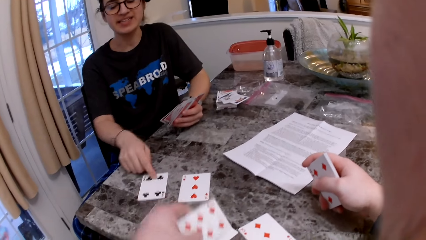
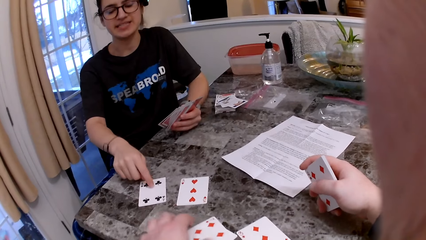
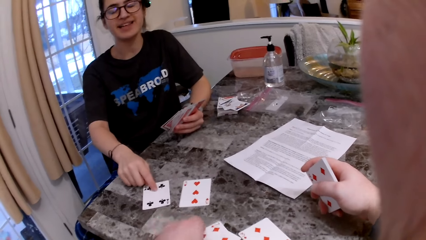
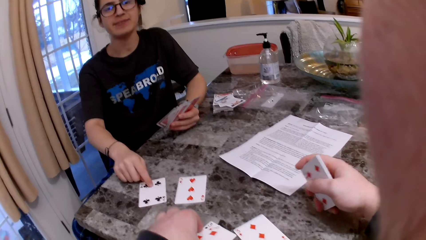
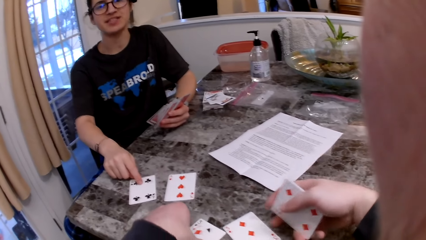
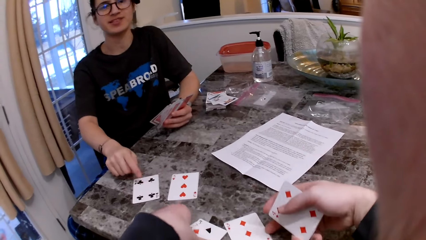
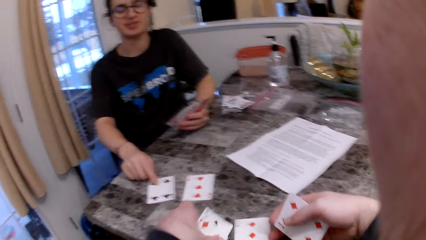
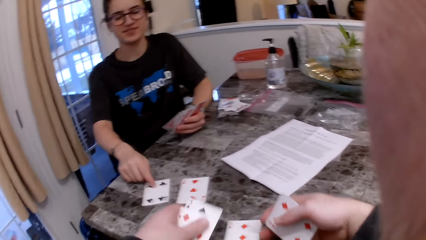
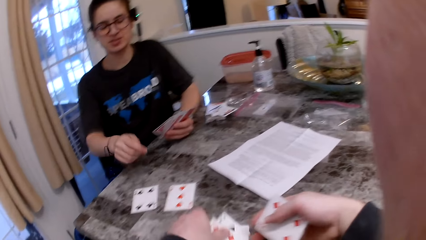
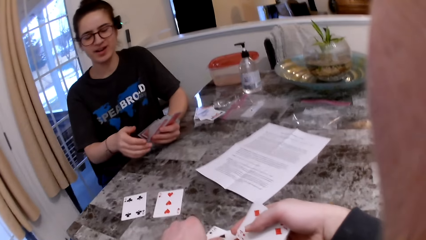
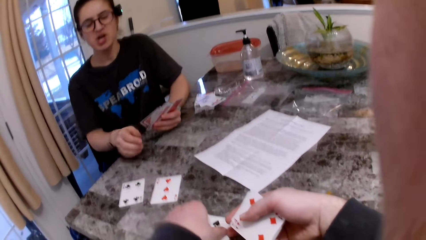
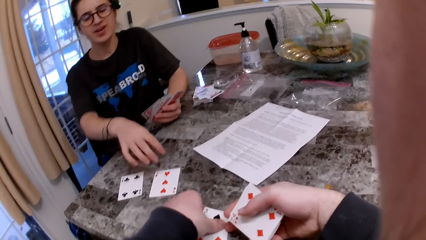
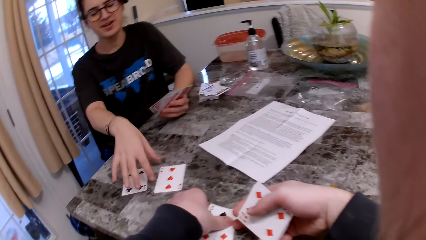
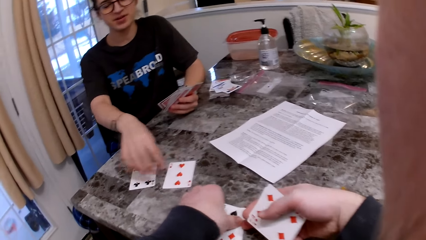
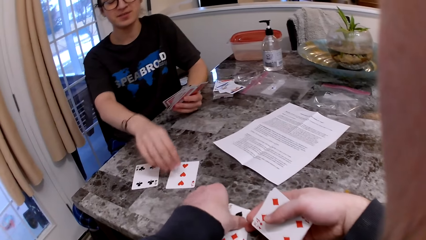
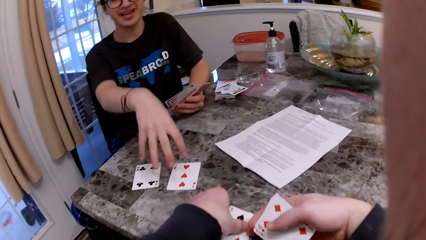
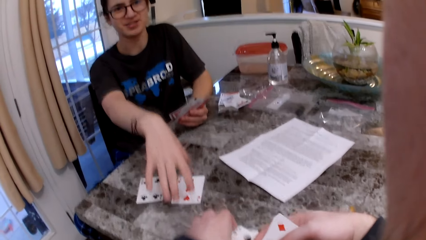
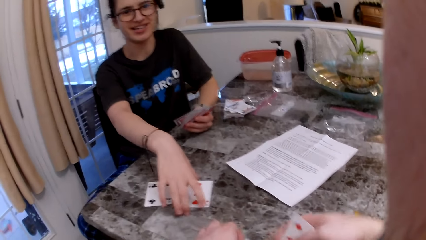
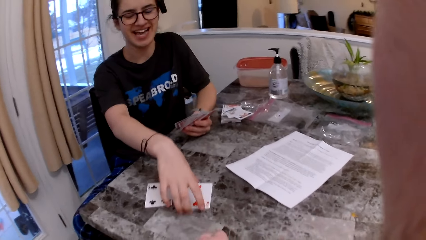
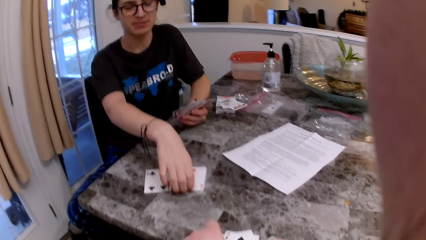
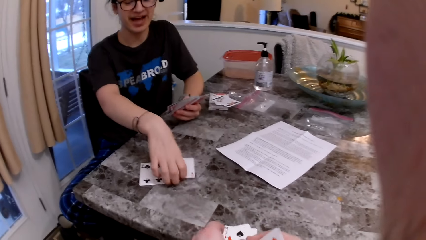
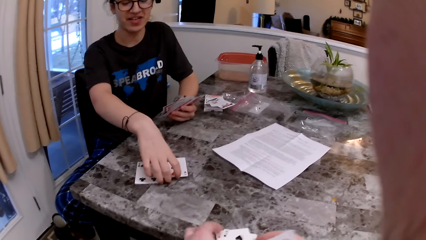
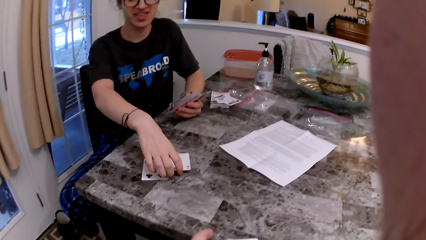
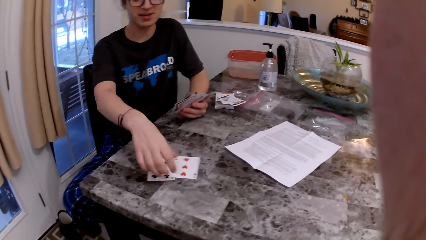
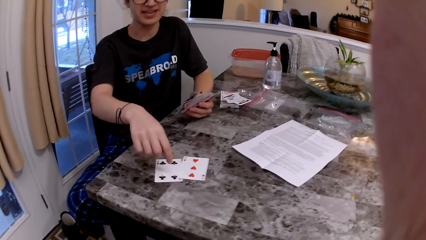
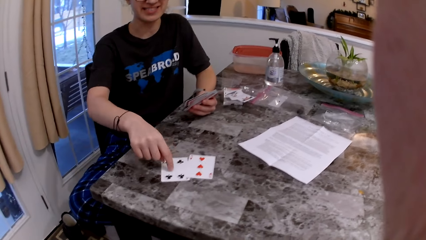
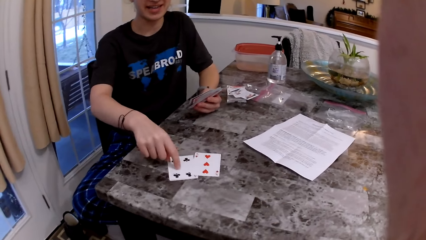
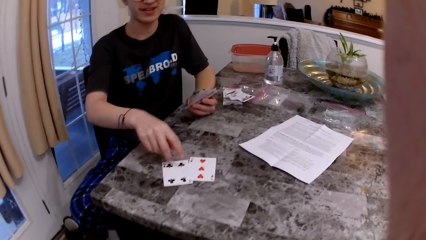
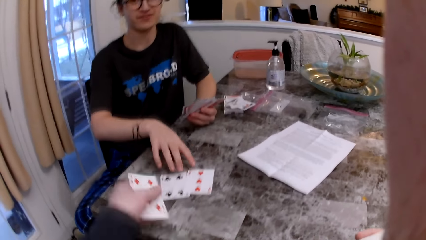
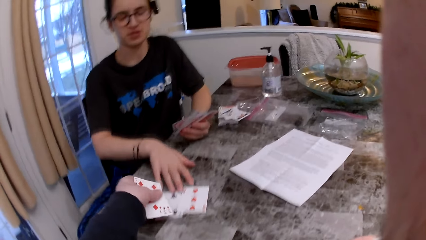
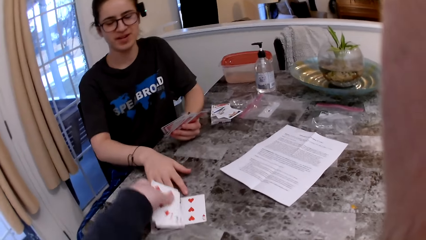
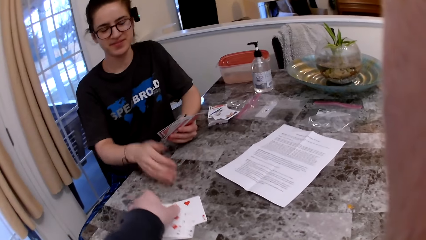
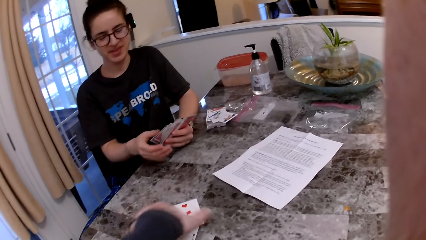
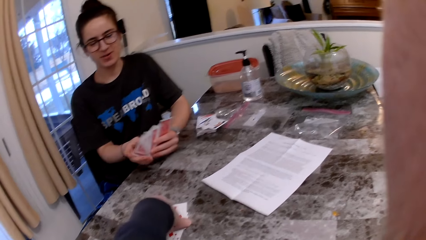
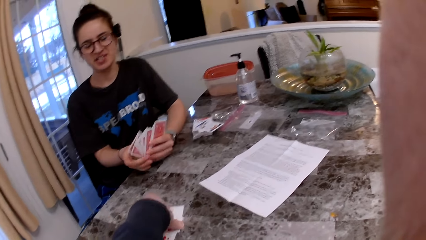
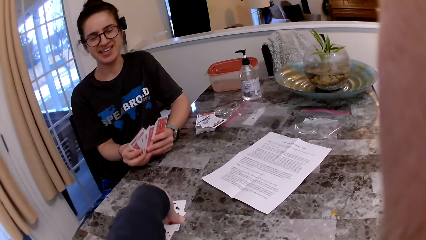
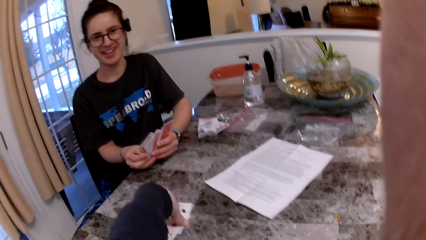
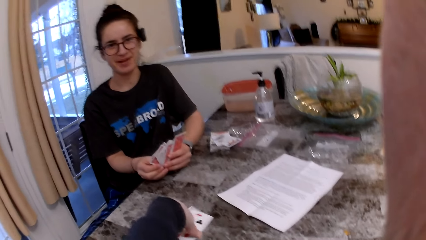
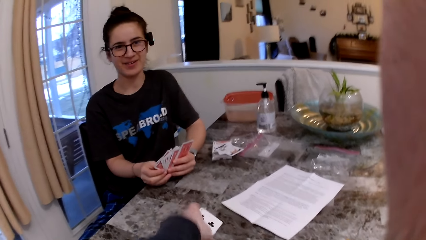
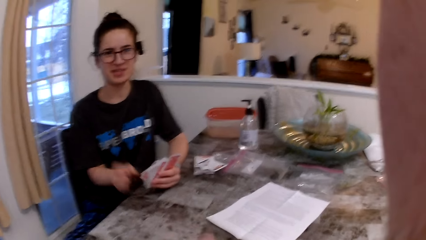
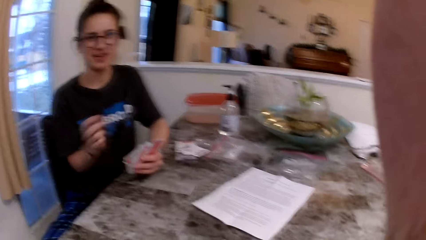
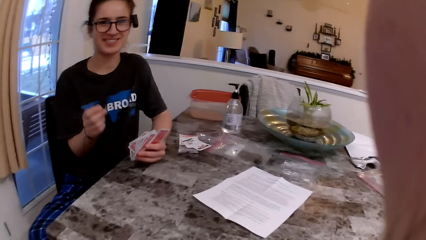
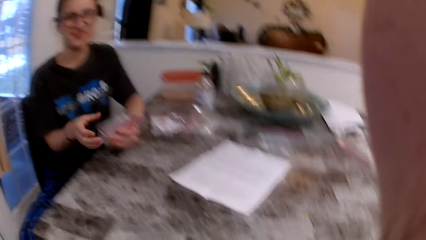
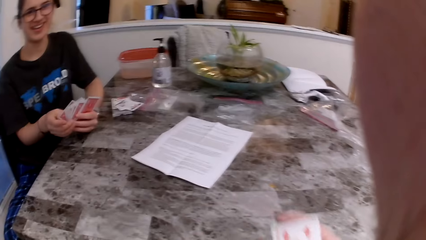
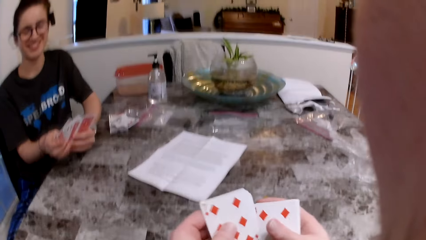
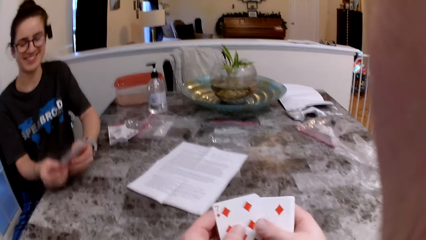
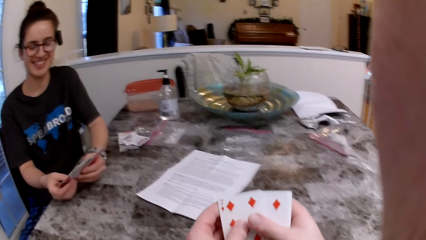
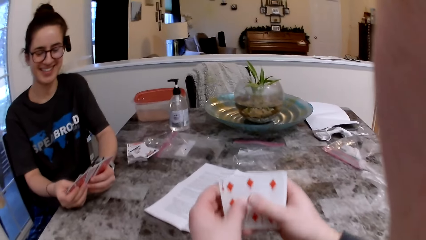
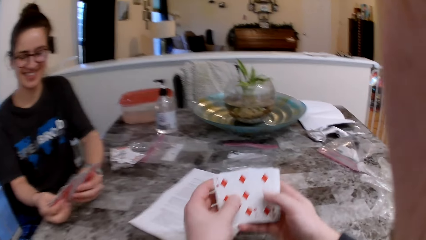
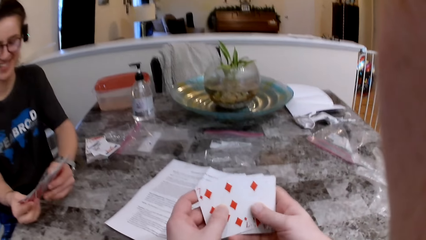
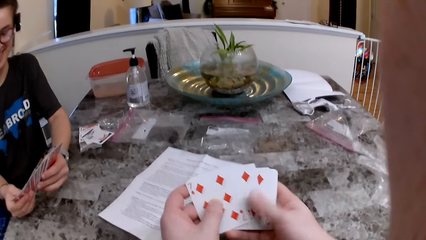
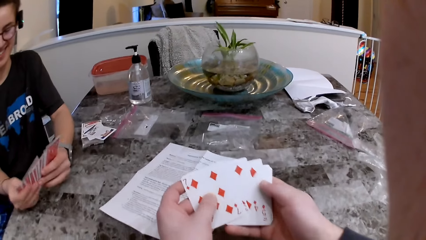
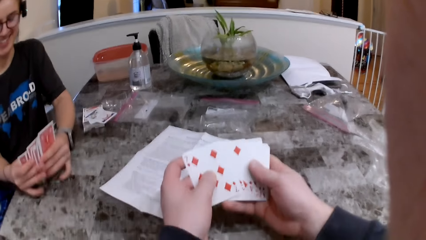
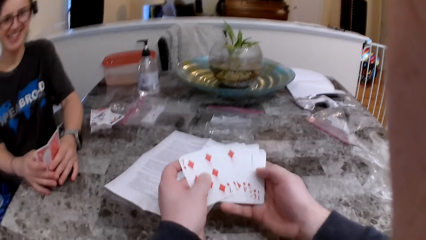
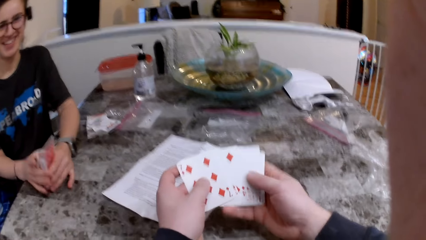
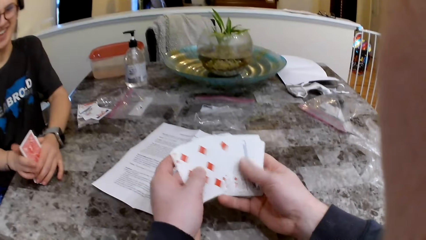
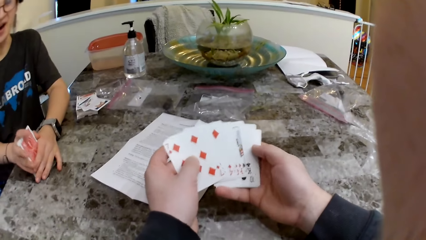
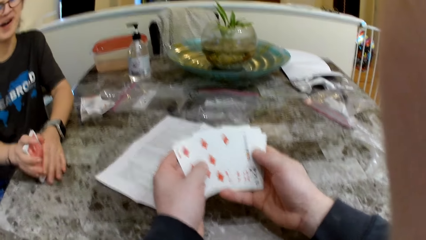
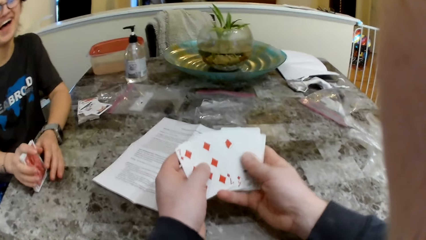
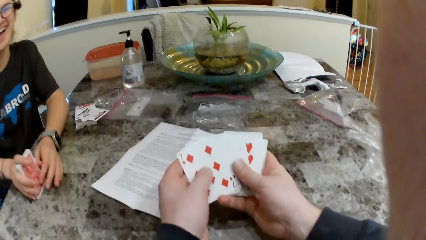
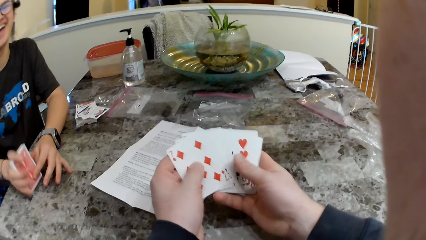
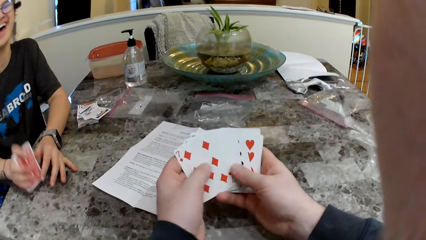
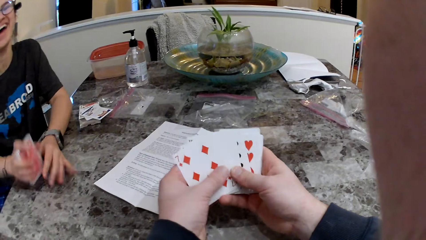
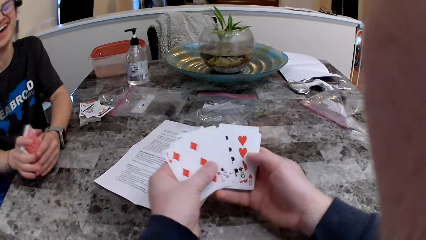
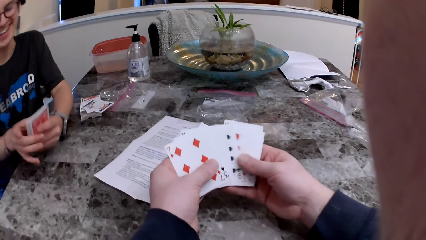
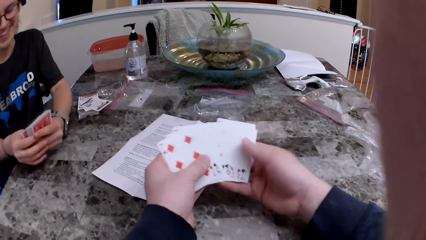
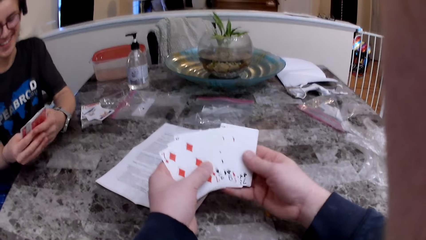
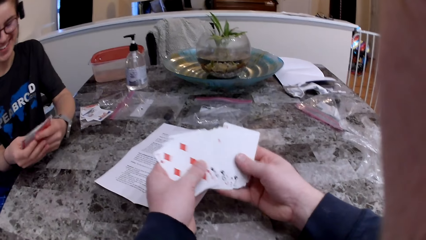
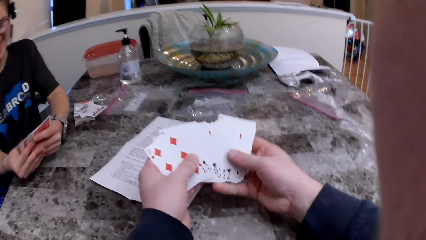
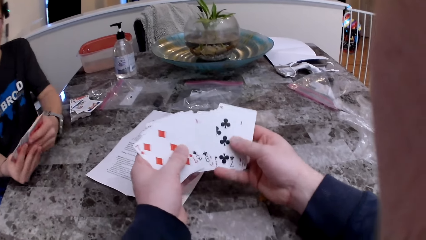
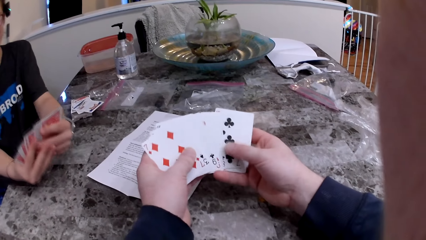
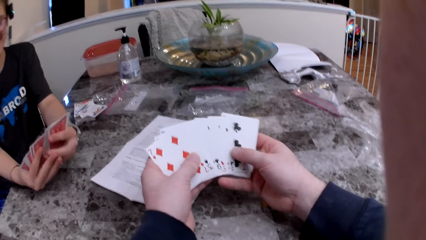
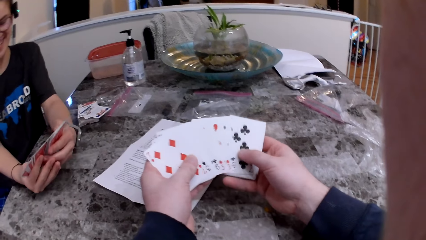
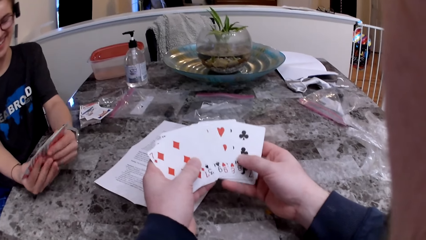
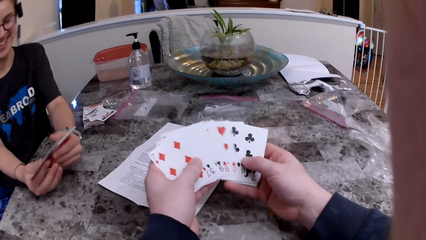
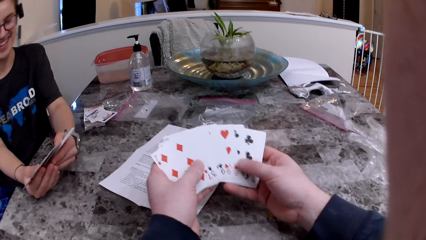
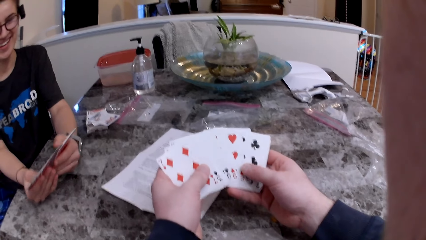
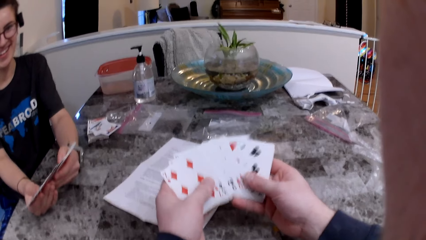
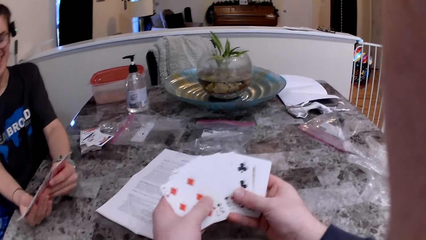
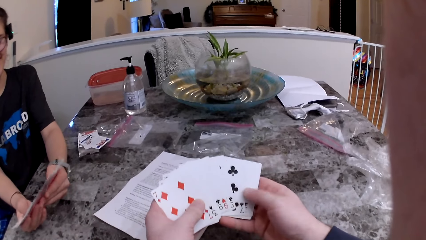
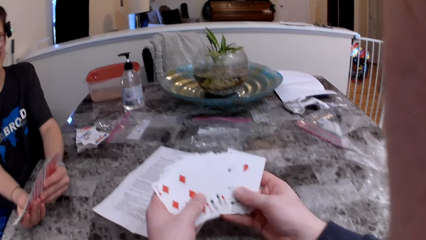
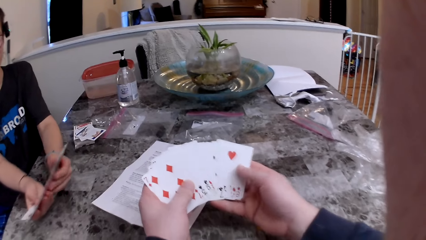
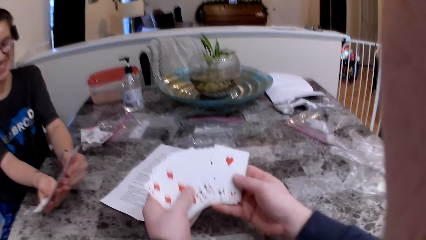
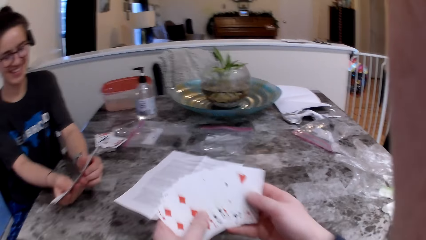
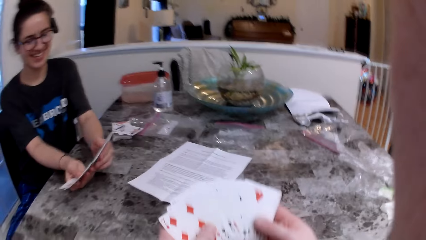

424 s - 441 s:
A woman touches a card on the table. The camera wearer stares at the woman. He picks up the cards from the table. He stares at the woman. He inspects the cards on his hands.
